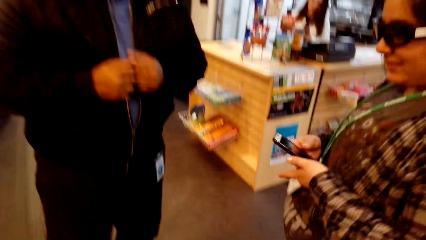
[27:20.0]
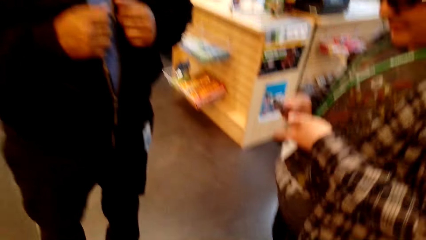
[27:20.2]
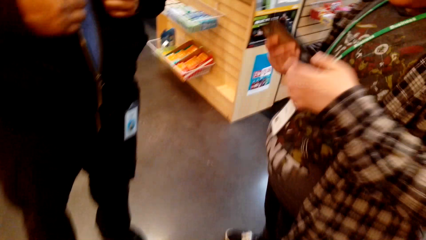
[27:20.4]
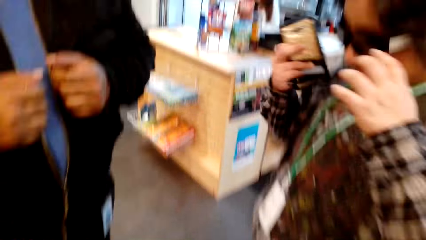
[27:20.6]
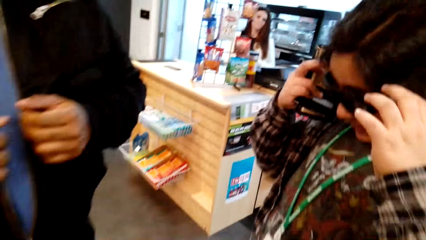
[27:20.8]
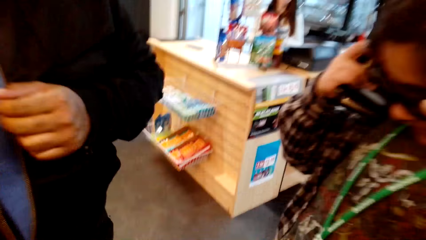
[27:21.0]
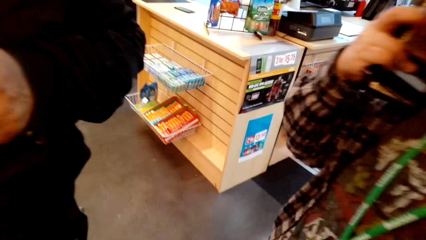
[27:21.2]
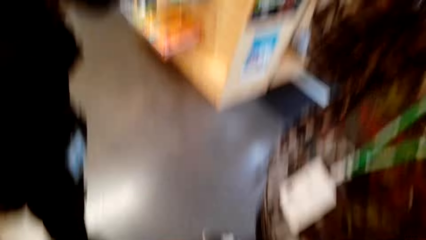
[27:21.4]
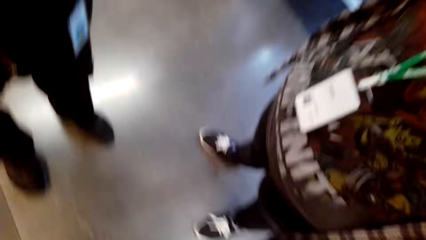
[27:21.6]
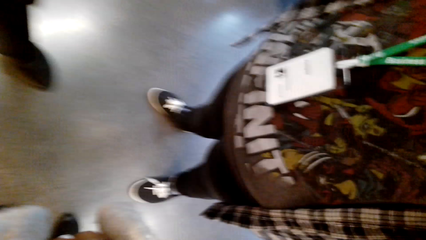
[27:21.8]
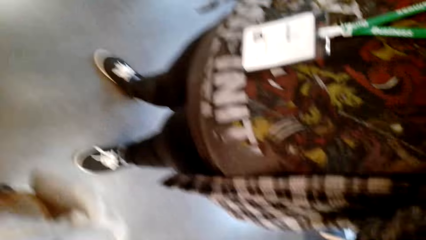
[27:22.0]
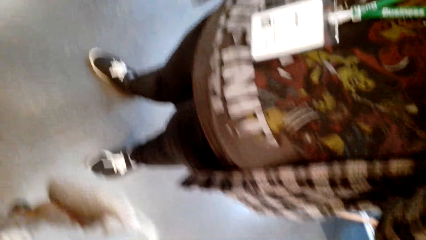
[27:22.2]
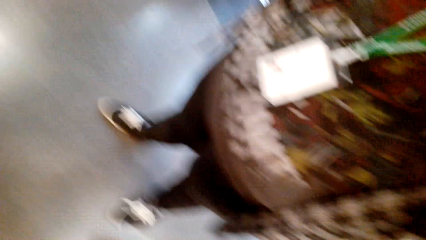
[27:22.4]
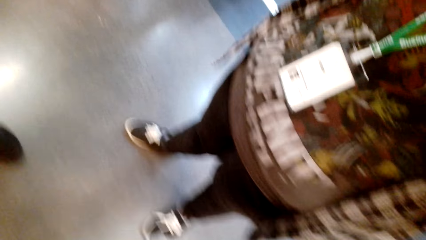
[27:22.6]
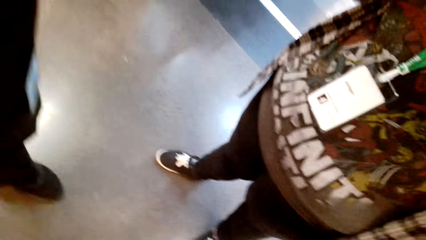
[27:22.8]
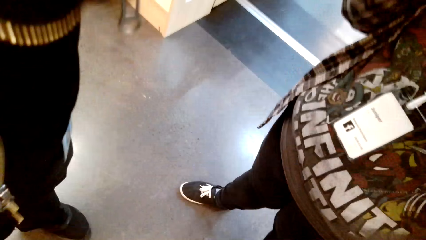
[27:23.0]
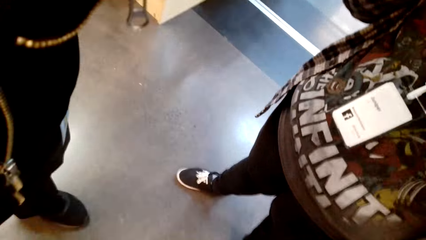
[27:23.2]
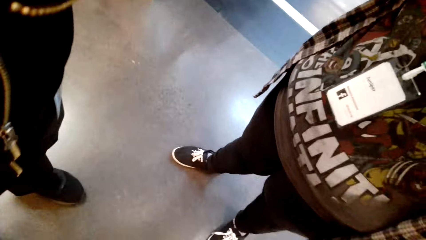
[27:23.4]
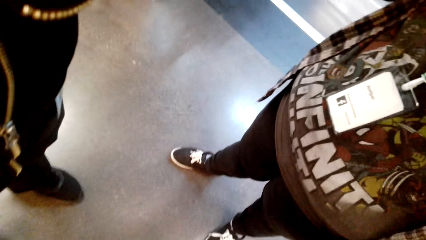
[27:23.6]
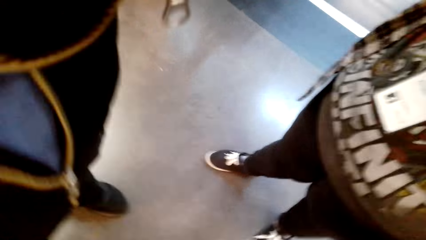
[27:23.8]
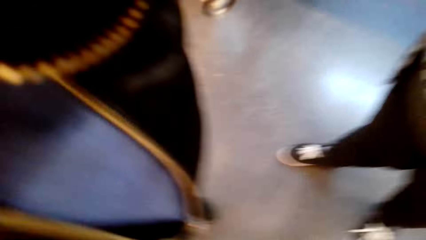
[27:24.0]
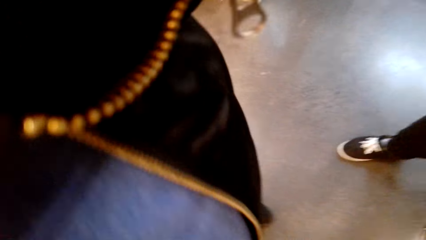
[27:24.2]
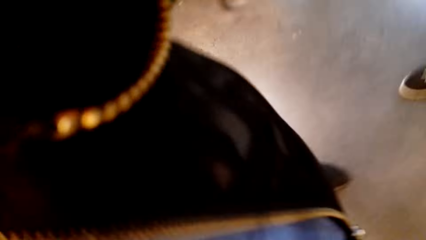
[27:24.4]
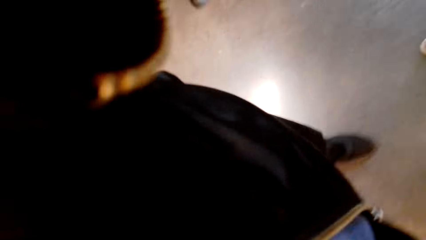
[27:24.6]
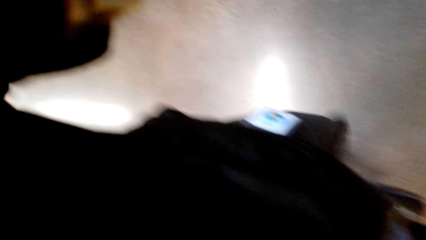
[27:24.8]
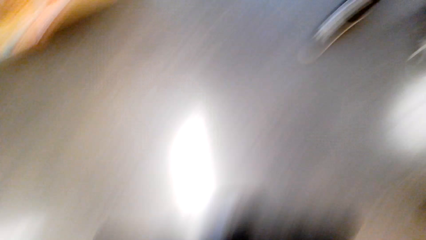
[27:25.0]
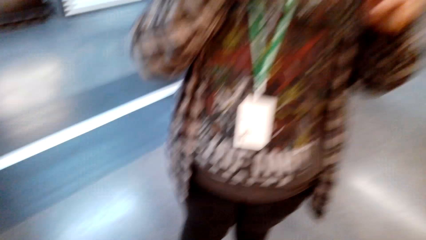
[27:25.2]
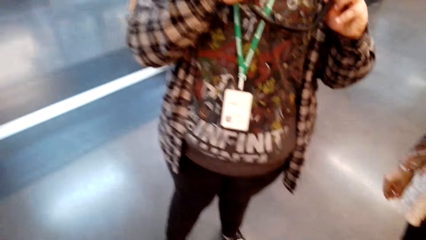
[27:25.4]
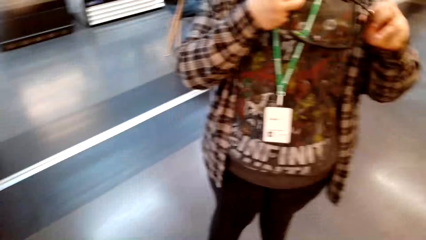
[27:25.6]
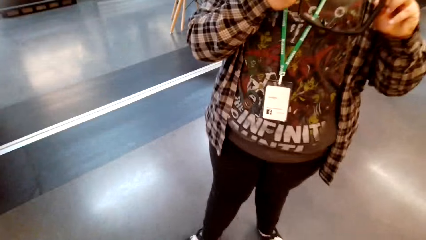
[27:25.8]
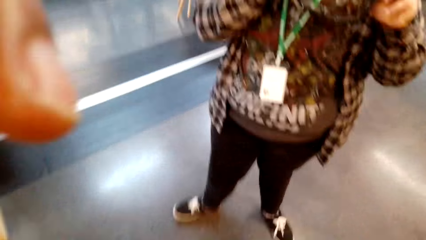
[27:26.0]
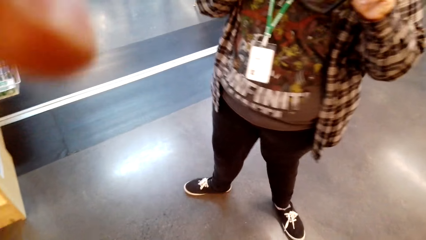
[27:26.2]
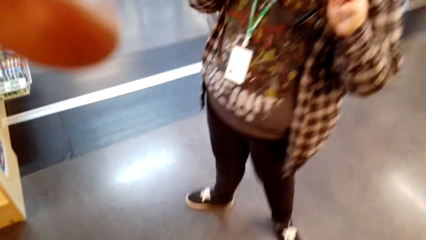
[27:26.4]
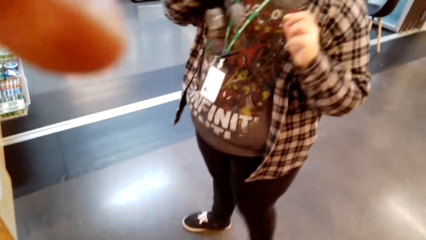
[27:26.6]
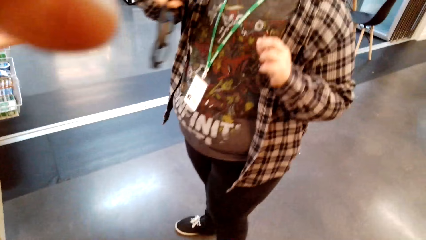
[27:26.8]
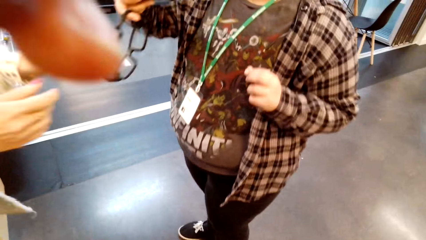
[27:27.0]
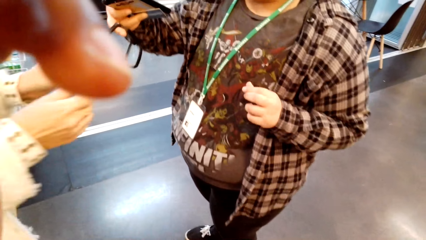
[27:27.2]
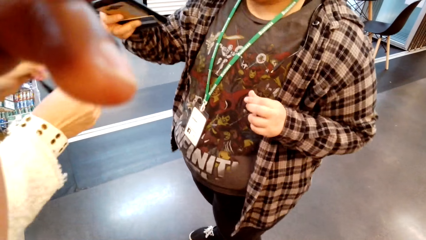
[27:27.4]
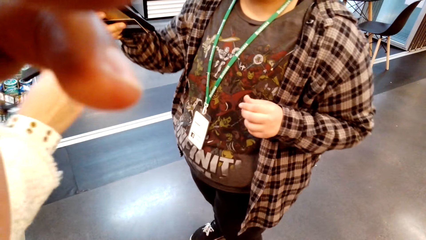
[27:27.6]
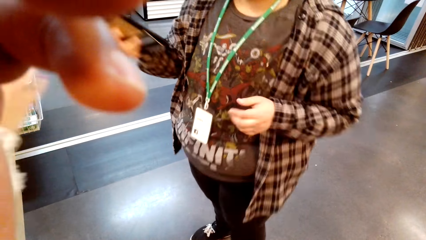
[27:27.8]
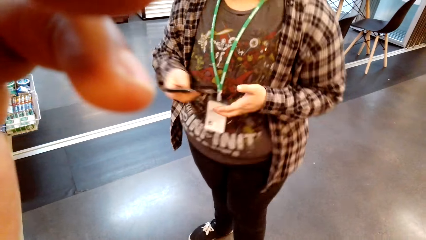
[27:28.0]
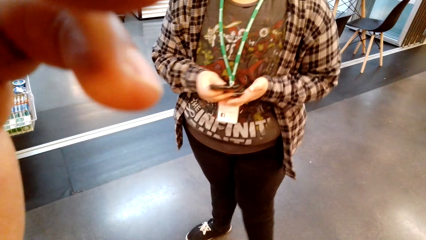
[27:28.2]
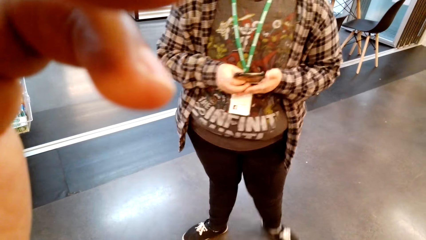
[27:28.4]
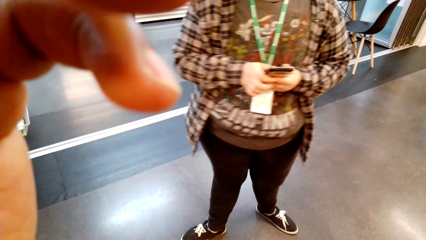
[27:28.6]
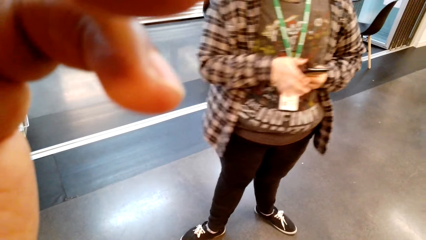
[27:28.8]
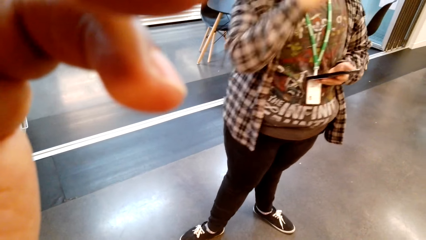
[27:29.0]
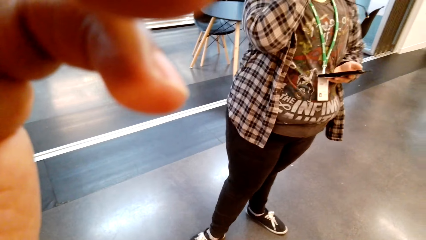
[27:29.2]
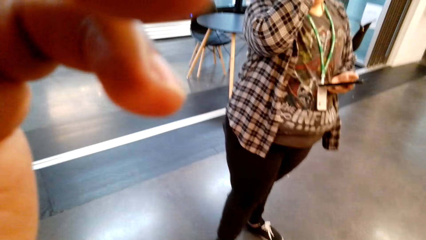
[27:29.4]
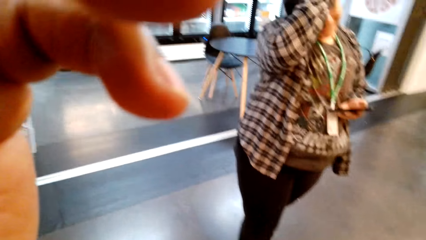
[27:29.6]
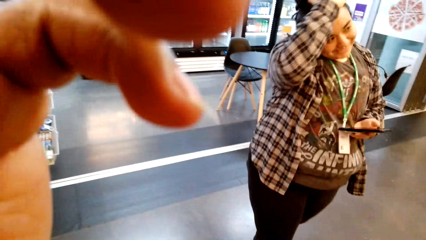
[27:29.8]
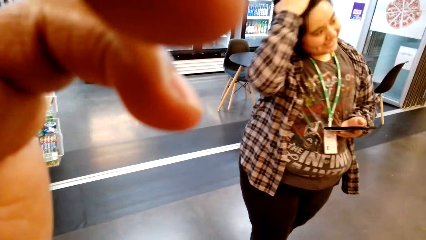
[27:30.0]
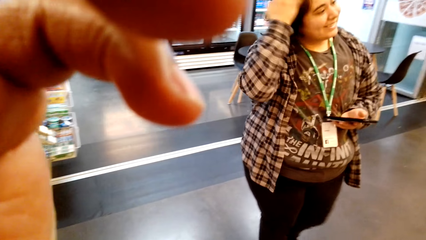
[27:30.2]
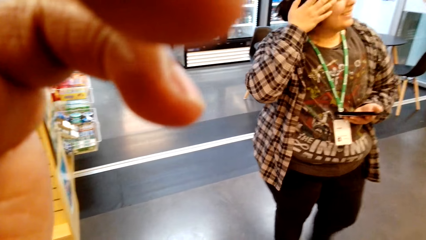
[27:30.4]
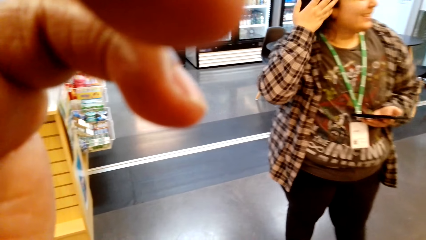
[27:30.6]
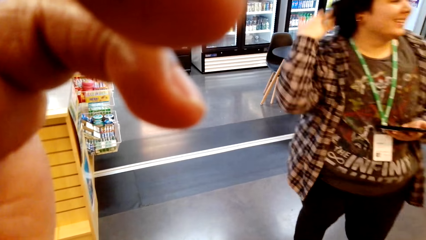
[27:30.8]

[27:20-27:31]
A person removes the camera or glasses. The camera wearer touches the camera. The person gives the camera to another person. The camera wearer looks around. The first person touches the hair and straightens the face.
